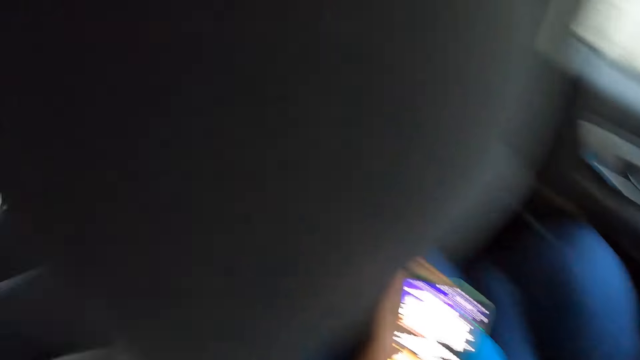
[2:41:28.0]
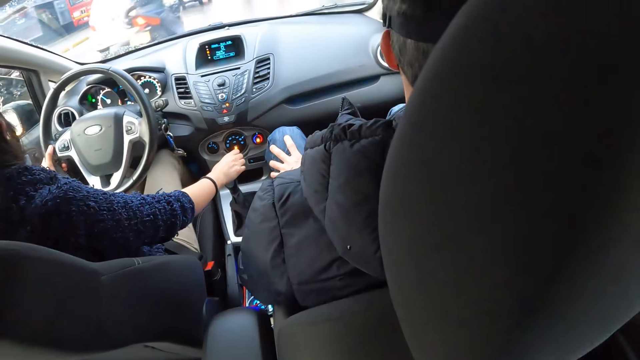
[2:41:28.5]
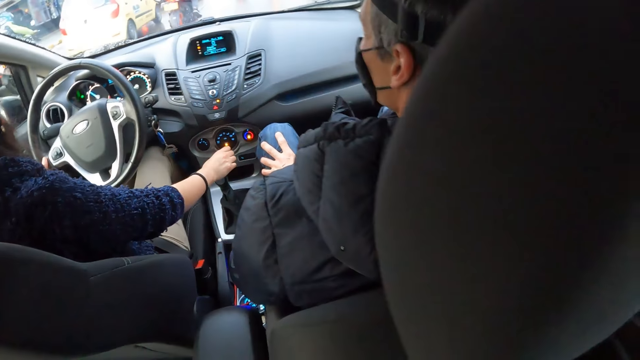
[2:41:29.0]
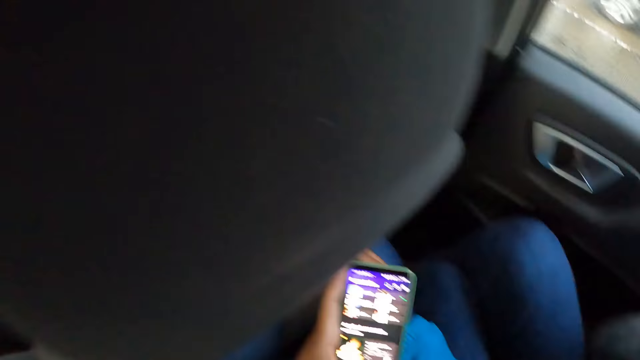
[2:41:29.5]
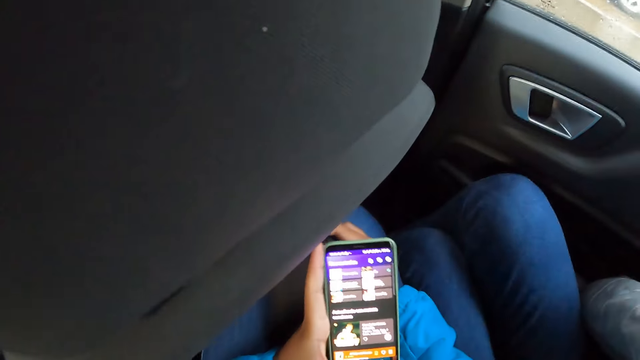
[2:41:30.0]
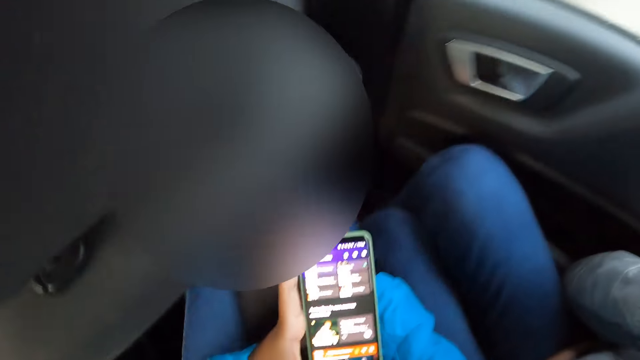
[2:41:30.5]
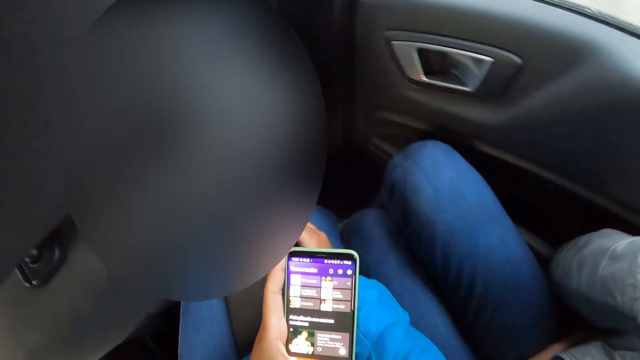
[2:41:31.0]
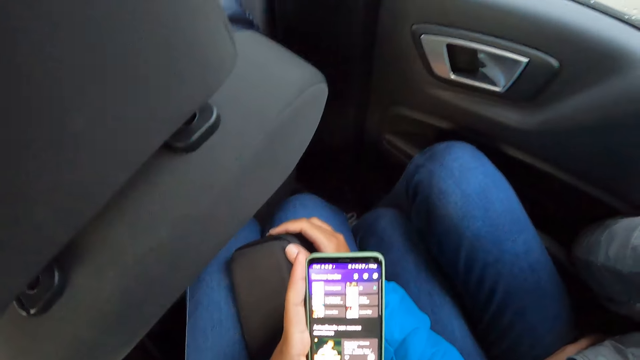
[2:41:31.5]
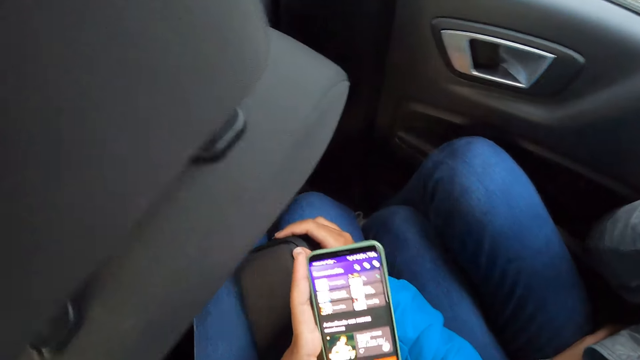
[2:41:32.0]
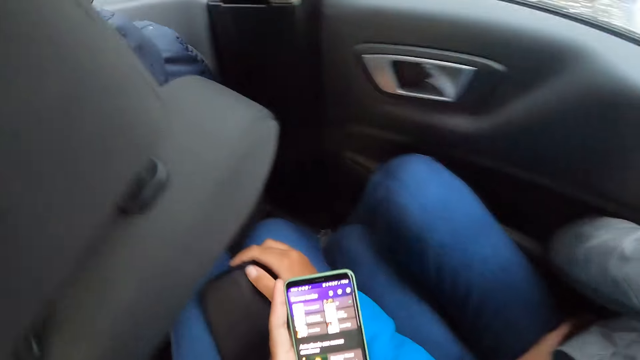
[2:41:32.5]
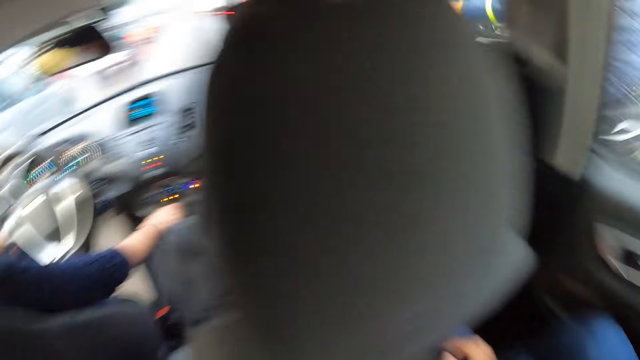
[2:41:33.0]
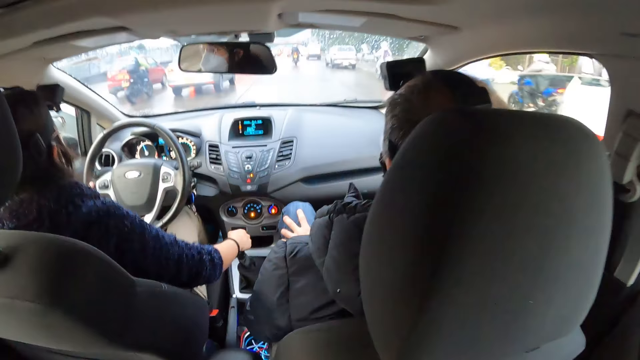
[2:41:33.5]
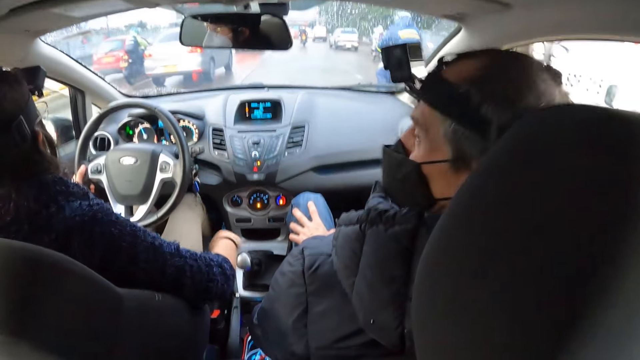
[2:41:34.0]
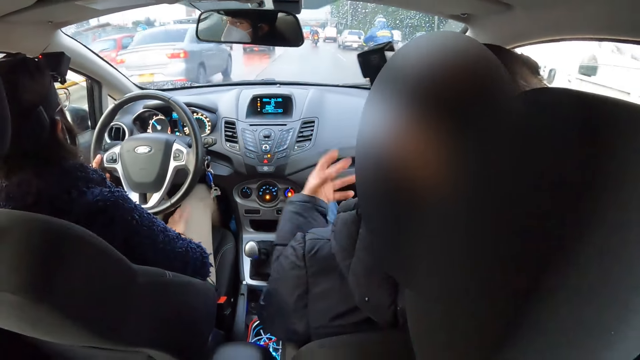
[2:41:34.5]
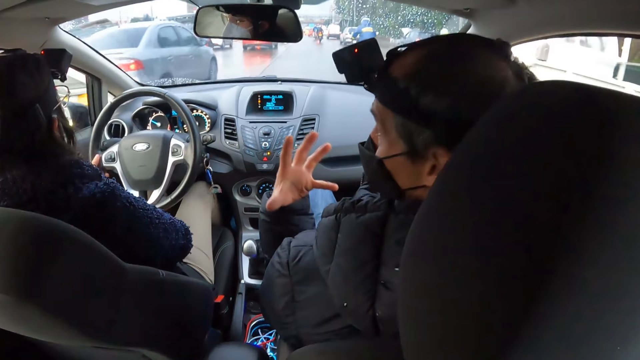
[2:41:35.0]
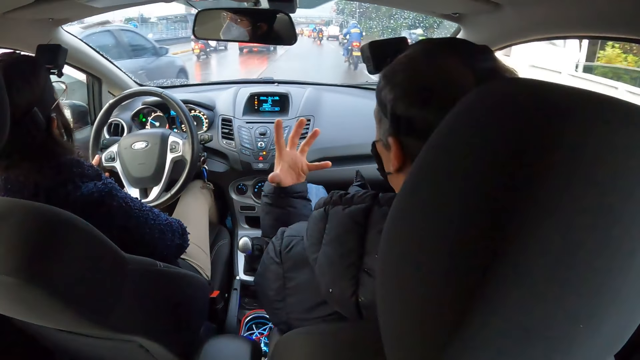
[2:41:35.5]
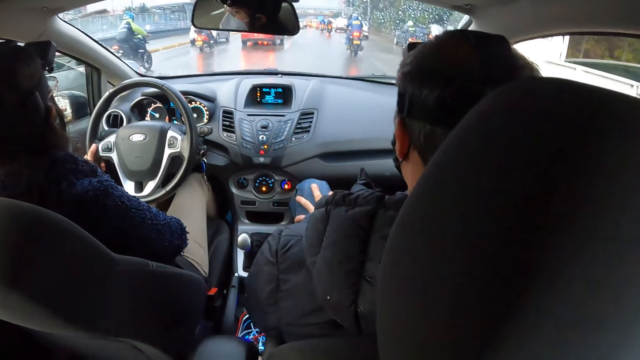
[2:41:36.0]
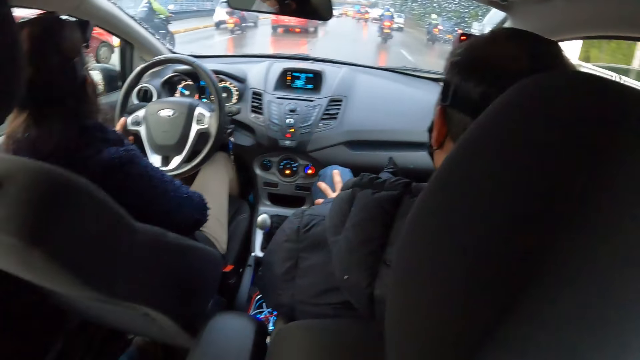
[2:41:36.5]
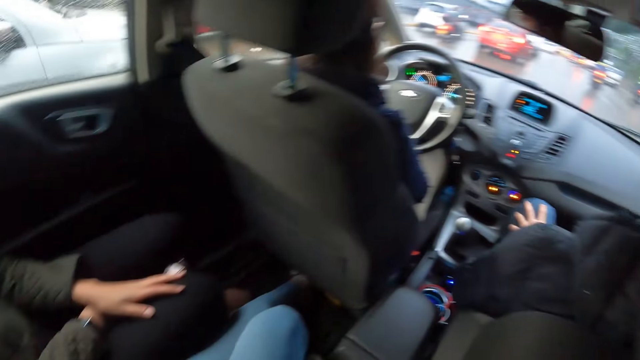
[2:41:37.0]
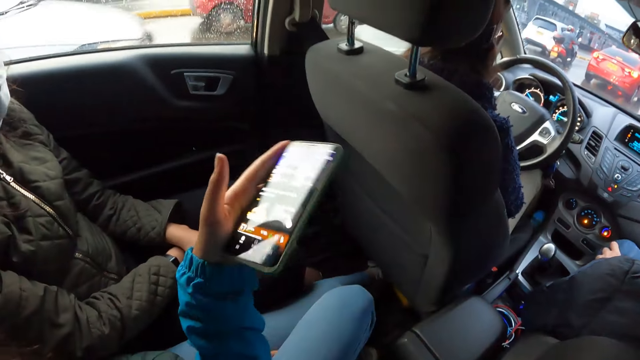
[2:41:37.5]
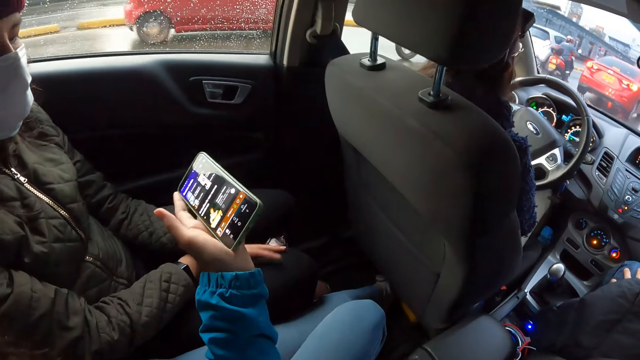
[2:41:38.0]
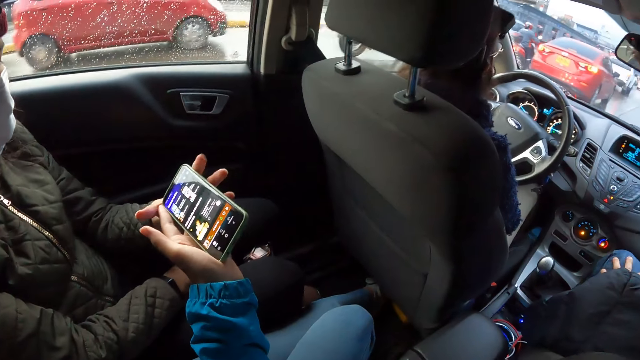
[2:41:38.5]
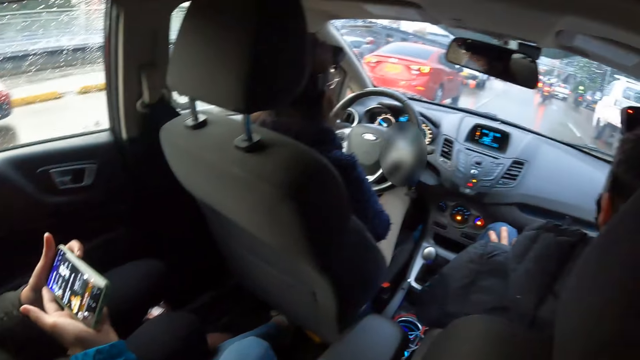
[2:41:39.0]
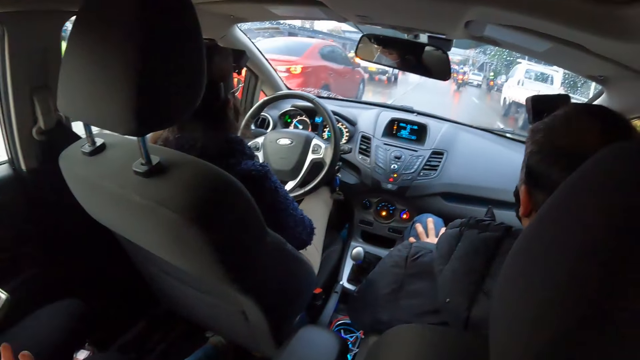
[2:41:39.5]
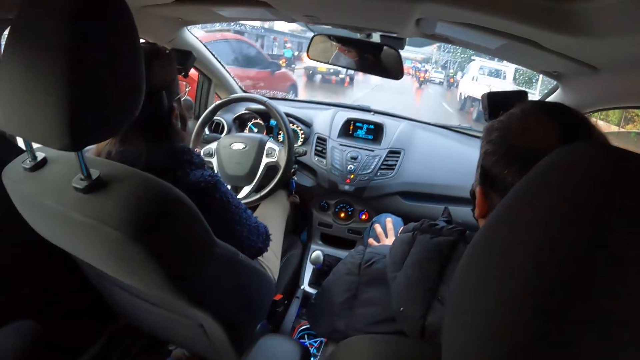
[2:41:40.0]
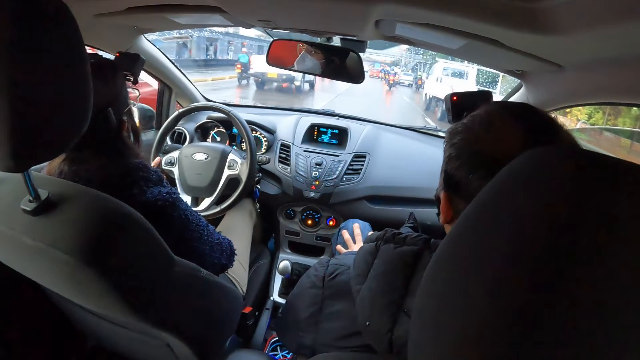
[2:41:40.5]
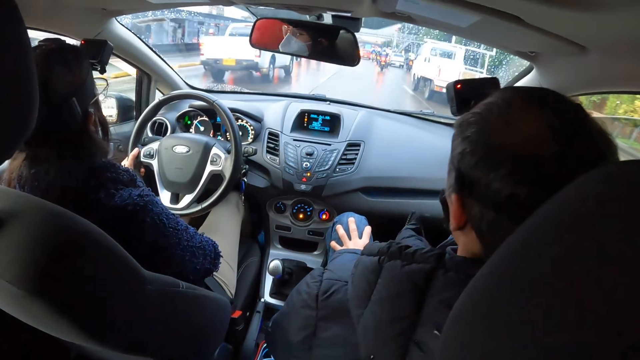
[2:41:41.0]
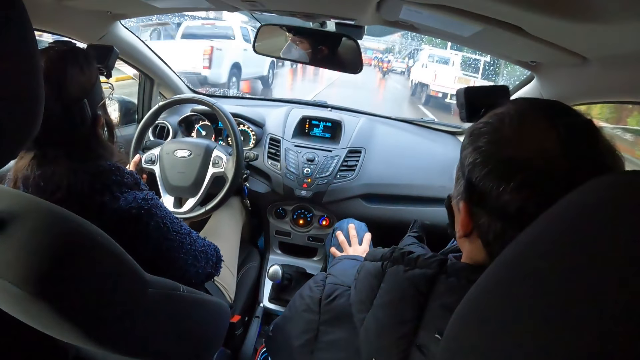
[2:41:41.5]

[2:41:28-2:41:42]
A woman drives the car. The camera wearer uses the phone. The woman moves the car gear with her right hand. She drives the car. A man makes gestures with his left hand. The man lifts the hand. The camera wearer transfers the phone in his left hand to another man in the car. The other man picks up the phone. The camera wearer looks around.

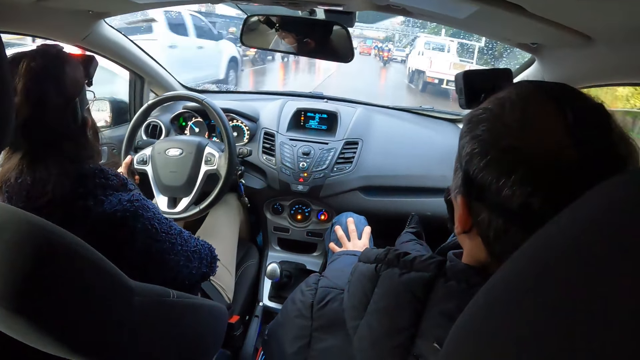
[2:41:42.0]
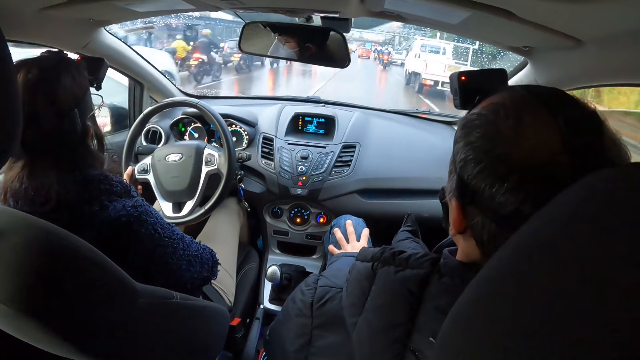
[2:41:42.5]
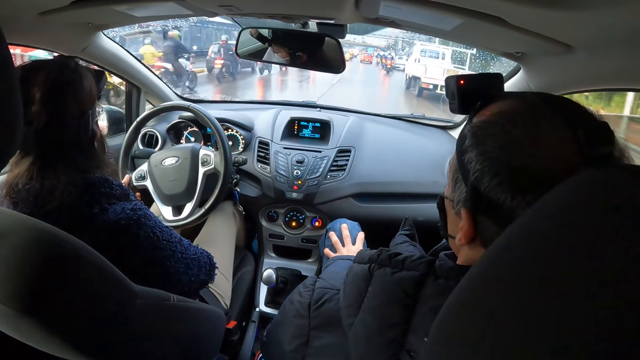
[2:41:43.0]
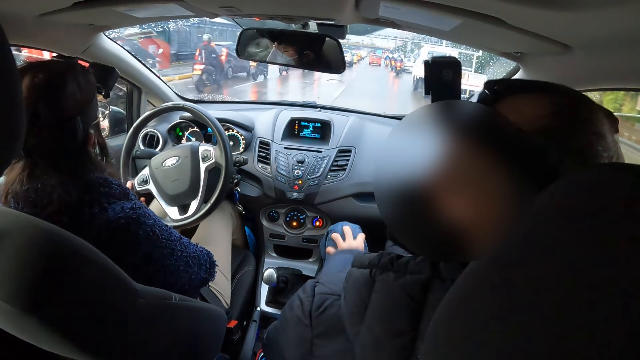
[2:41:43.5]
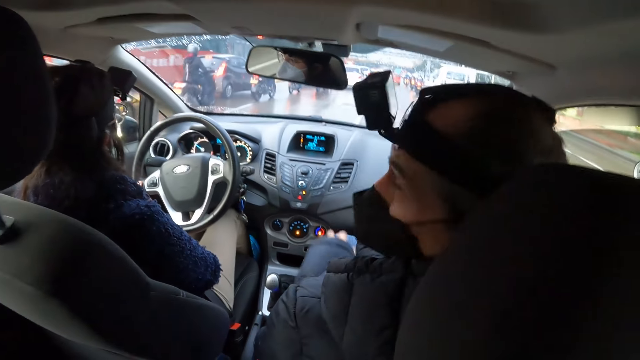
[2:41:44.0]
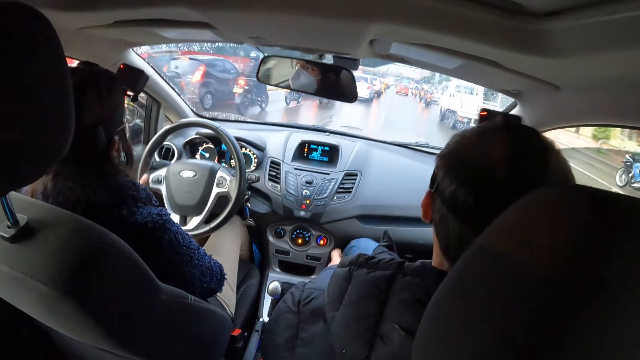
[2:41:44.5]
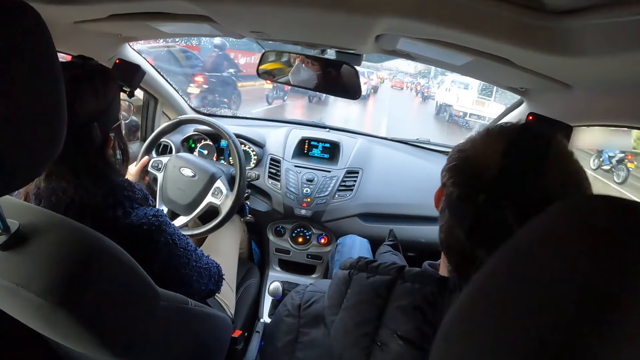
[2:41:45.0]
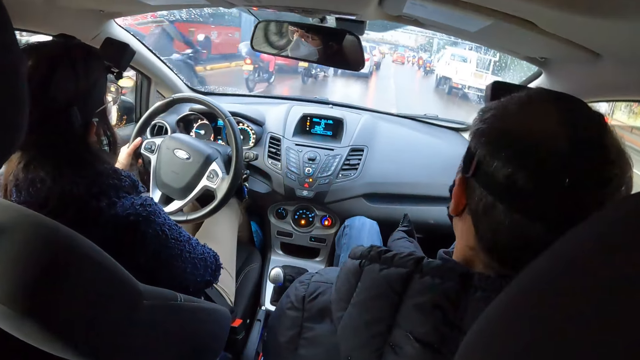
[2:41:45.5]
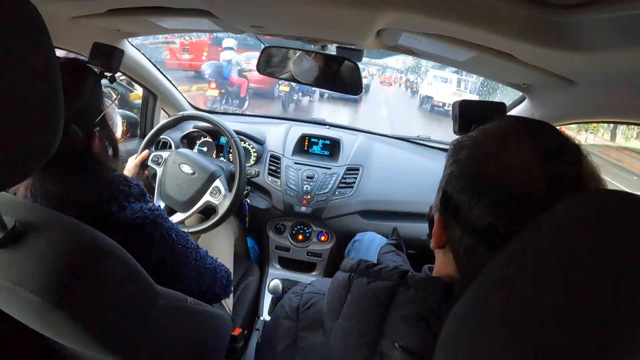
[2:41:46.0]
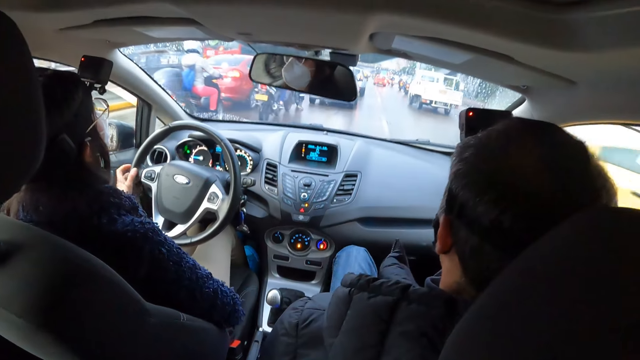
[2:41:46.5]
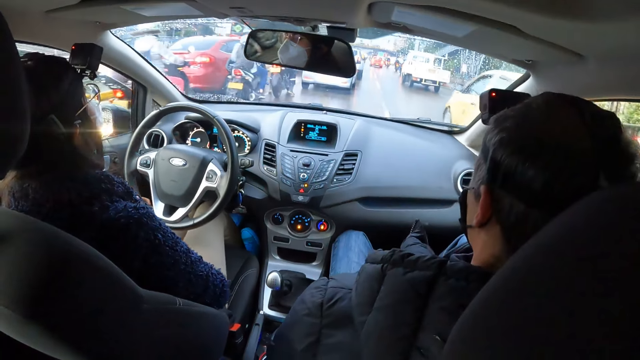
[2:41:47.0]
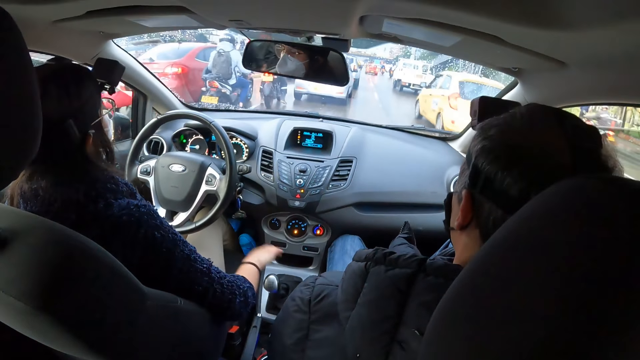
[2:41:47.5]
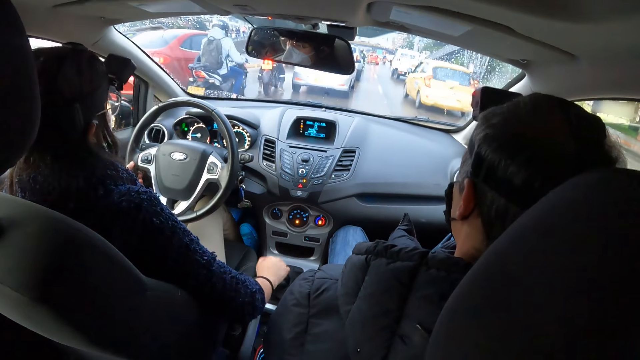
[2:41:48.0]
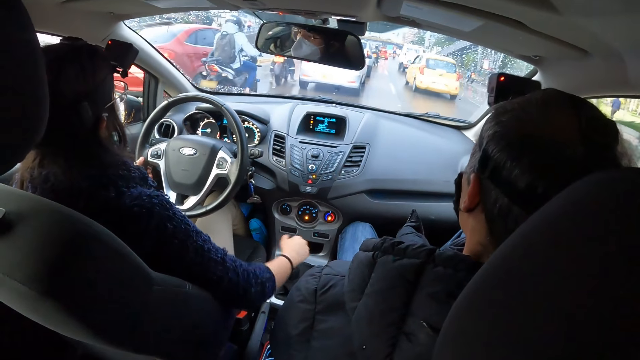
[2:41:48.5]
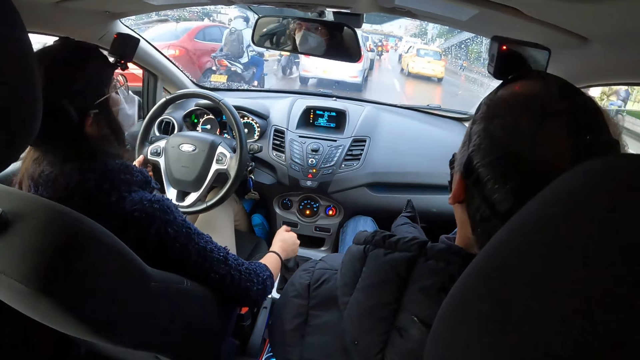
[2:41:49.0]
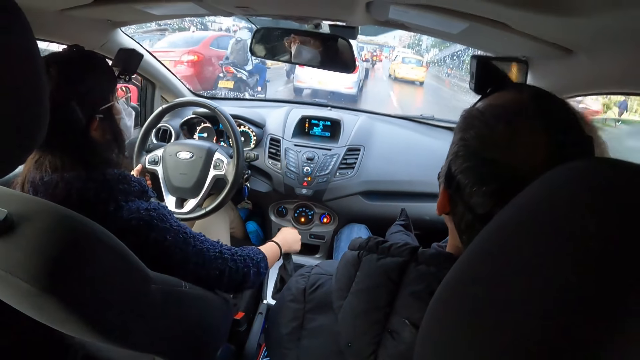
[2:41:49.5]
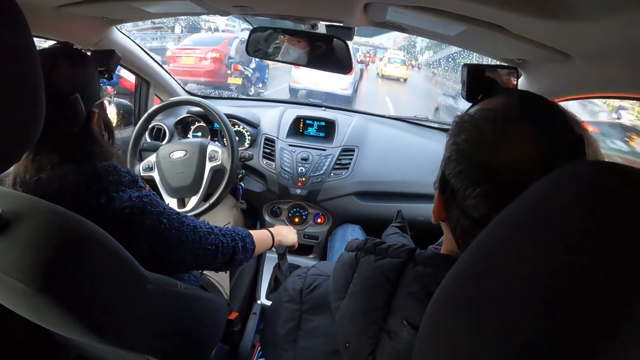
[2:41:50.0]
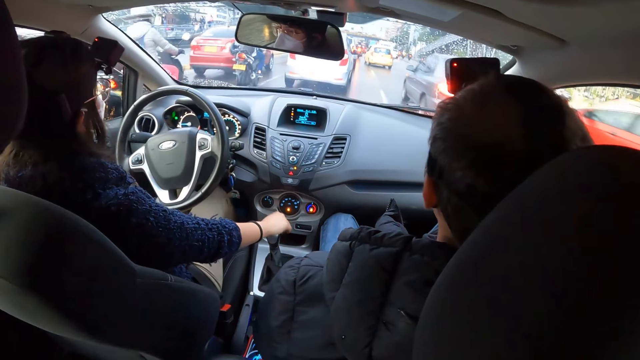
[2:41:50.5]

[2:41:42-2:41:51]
A woman drives the car. The camera wearer interacts with a man in the car. The man looks behind. The woman drives the car. She moves the car's gear with her right hand.
